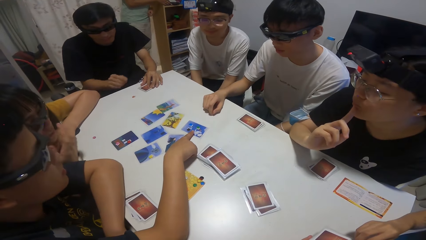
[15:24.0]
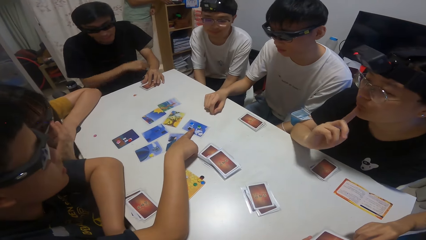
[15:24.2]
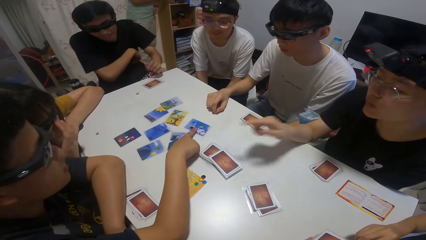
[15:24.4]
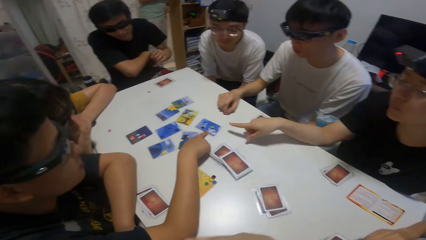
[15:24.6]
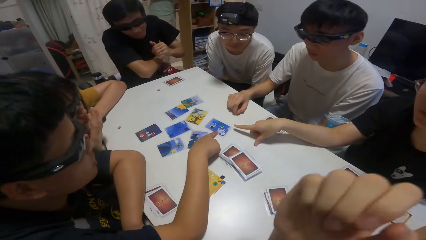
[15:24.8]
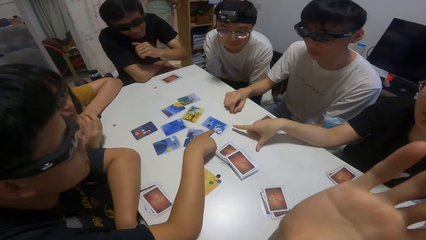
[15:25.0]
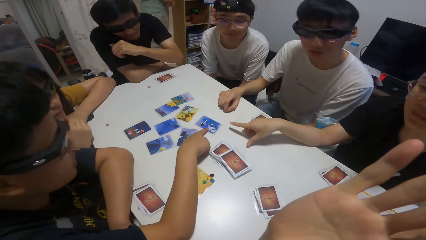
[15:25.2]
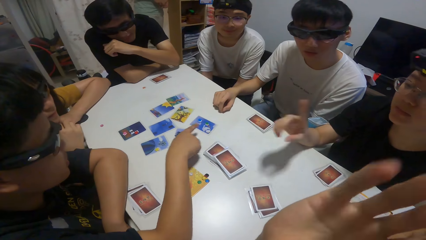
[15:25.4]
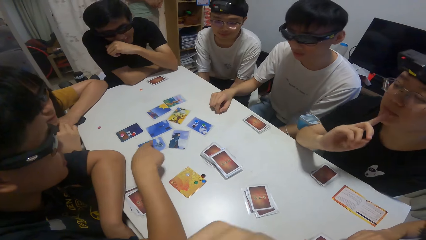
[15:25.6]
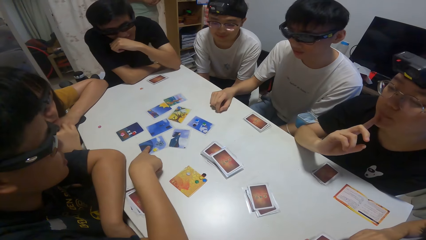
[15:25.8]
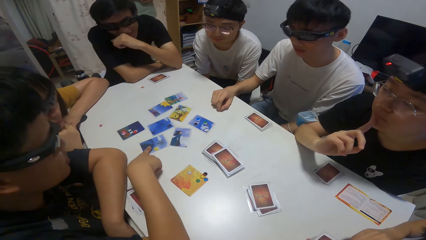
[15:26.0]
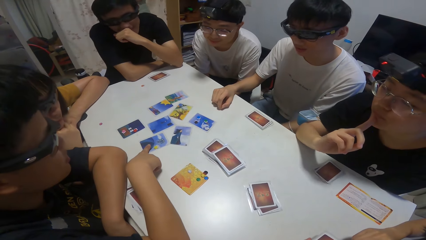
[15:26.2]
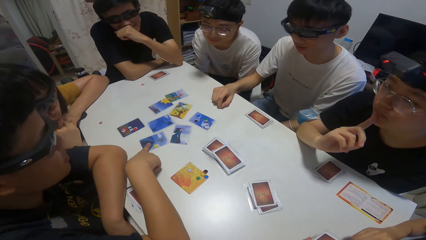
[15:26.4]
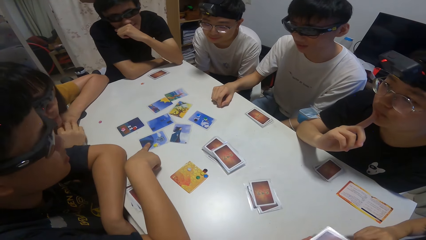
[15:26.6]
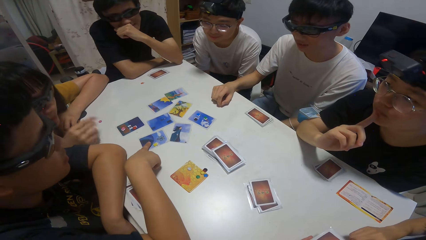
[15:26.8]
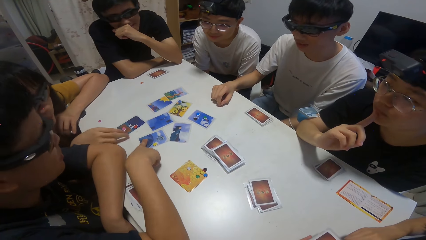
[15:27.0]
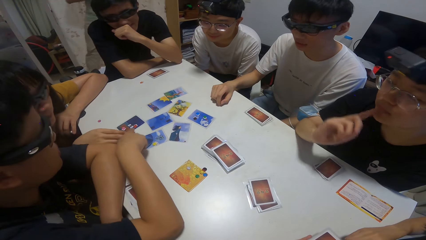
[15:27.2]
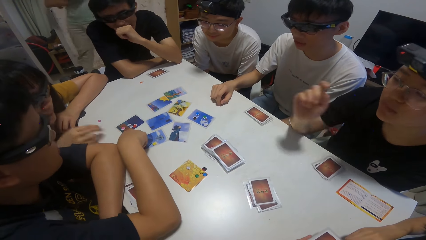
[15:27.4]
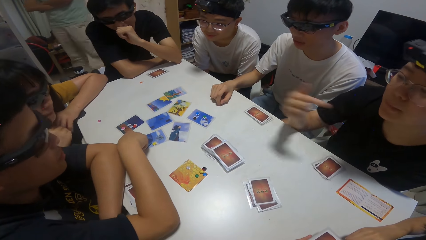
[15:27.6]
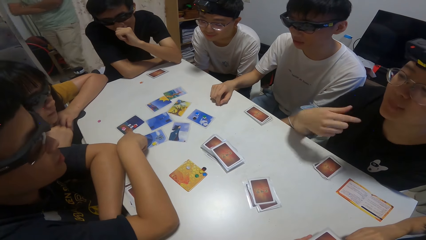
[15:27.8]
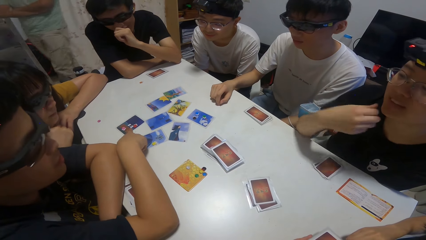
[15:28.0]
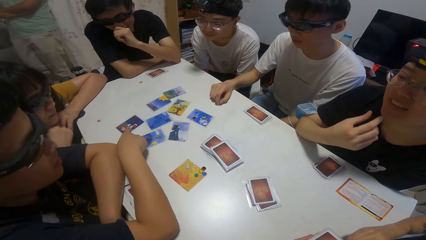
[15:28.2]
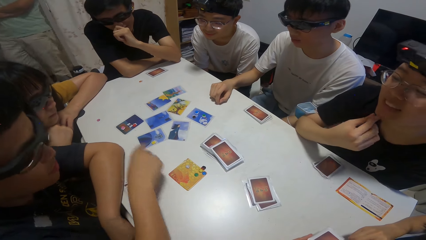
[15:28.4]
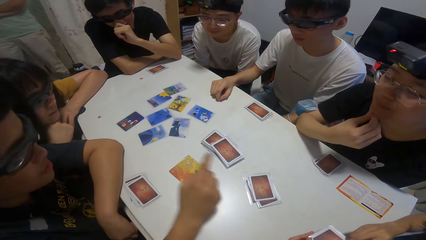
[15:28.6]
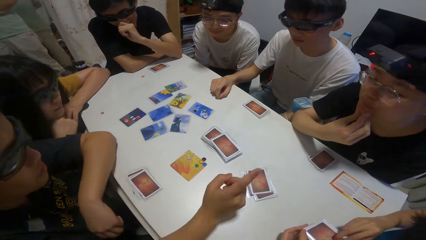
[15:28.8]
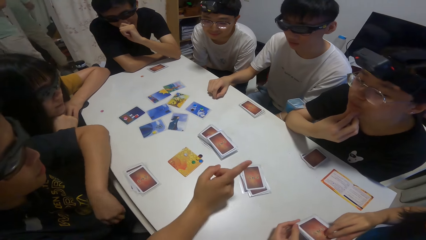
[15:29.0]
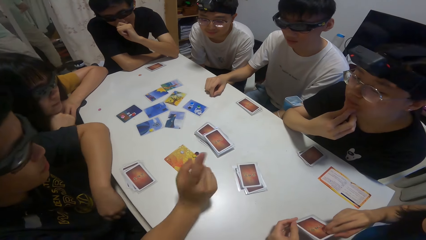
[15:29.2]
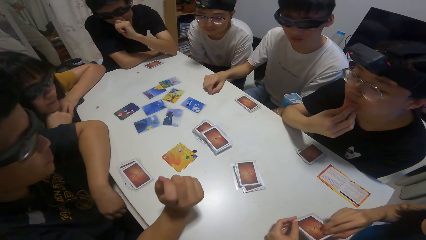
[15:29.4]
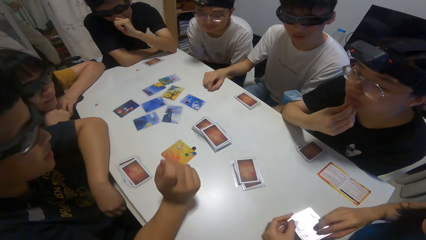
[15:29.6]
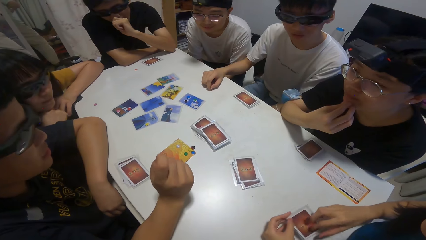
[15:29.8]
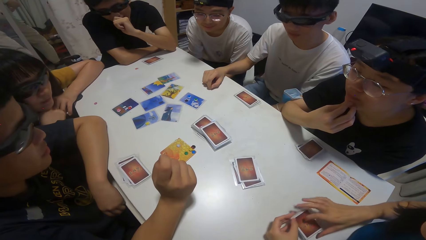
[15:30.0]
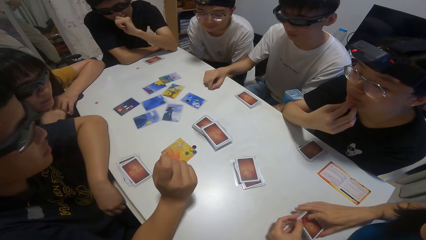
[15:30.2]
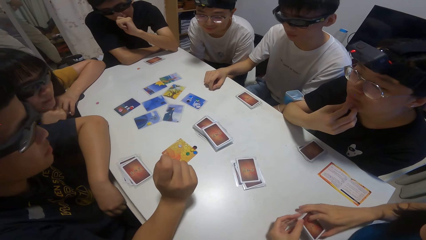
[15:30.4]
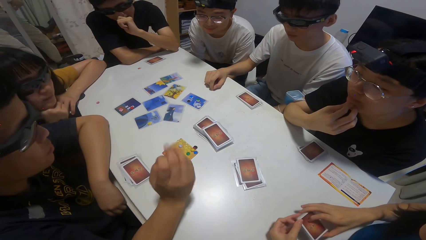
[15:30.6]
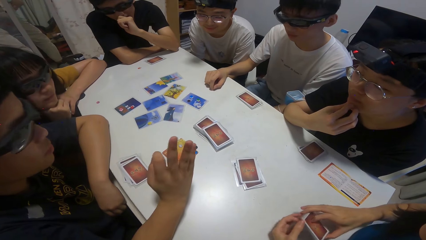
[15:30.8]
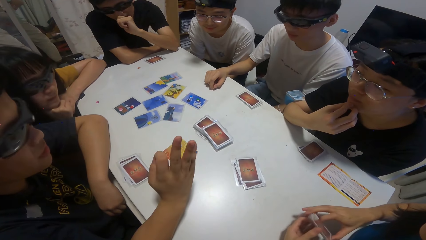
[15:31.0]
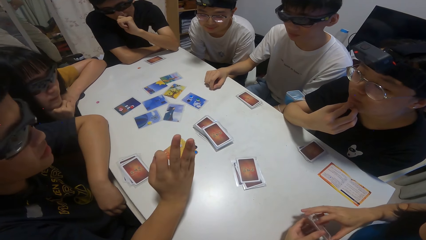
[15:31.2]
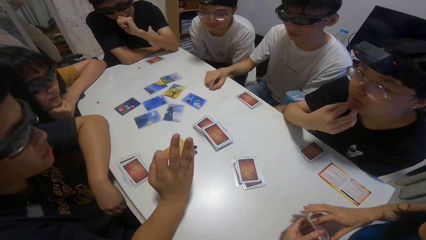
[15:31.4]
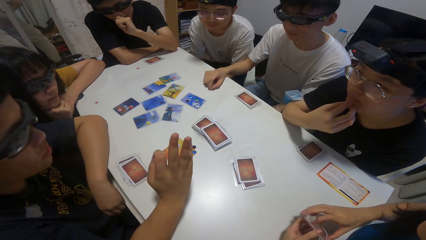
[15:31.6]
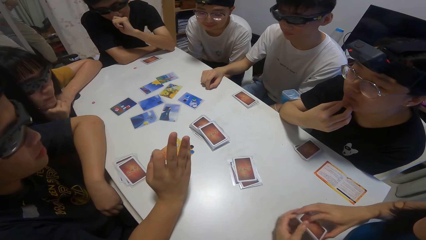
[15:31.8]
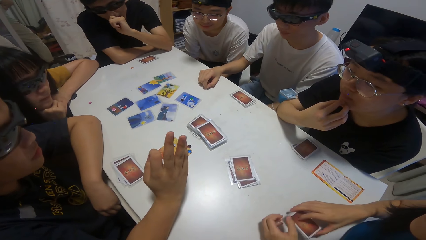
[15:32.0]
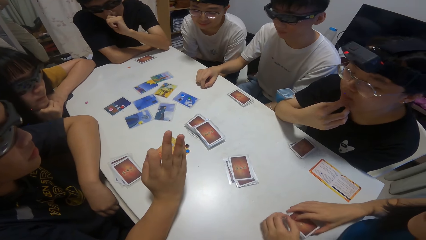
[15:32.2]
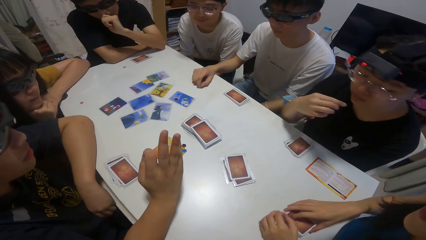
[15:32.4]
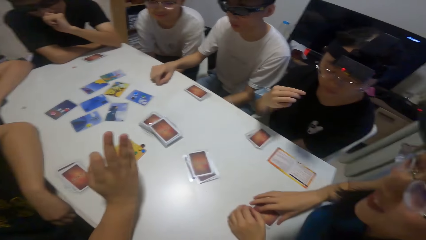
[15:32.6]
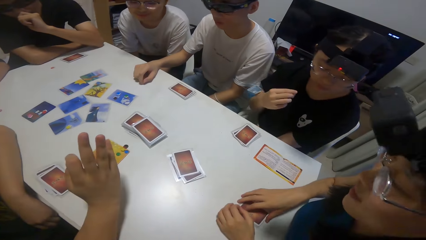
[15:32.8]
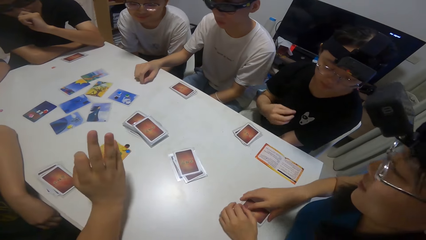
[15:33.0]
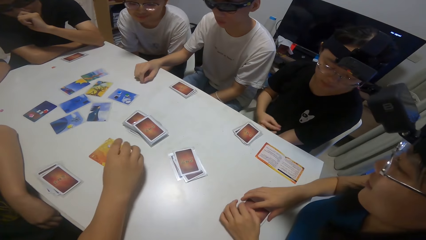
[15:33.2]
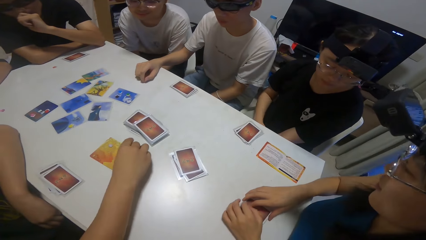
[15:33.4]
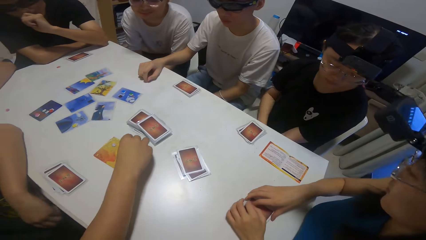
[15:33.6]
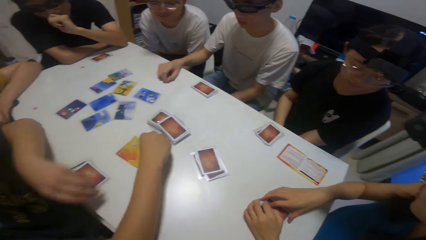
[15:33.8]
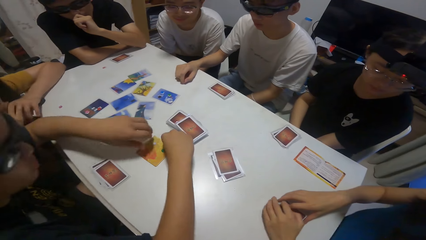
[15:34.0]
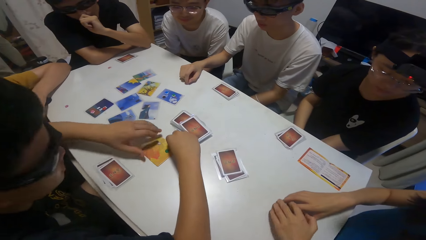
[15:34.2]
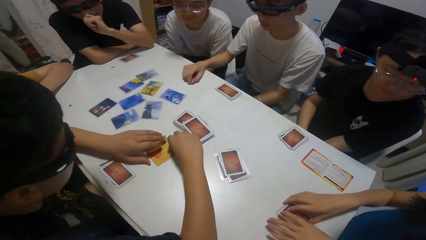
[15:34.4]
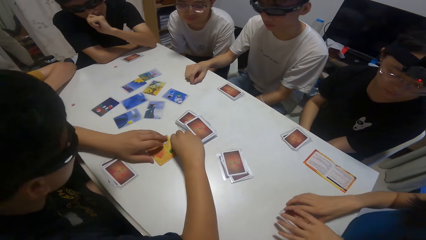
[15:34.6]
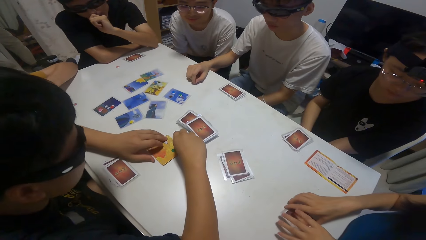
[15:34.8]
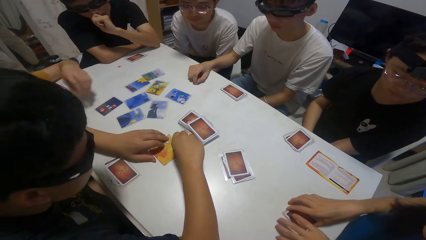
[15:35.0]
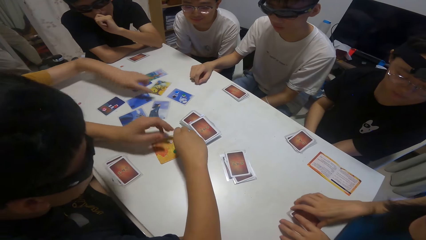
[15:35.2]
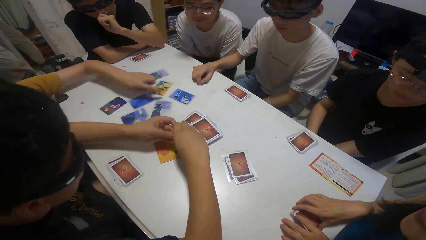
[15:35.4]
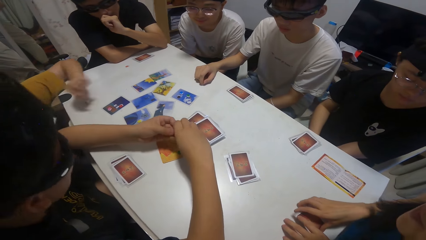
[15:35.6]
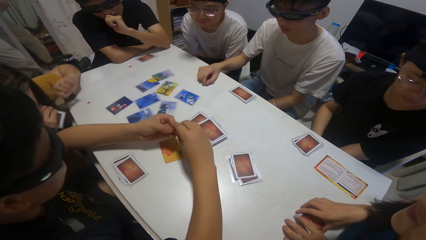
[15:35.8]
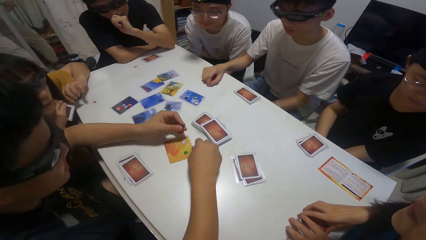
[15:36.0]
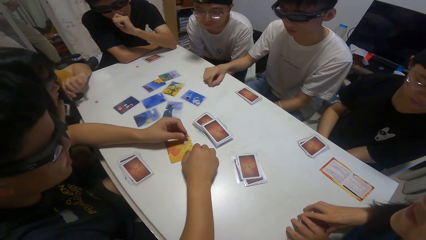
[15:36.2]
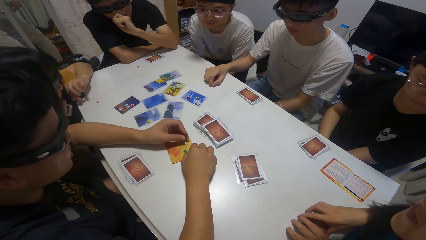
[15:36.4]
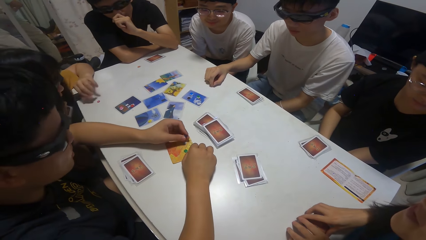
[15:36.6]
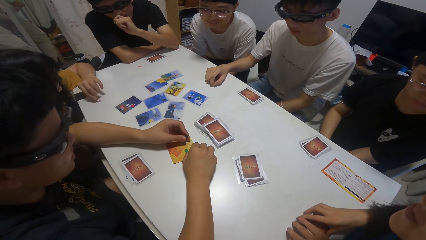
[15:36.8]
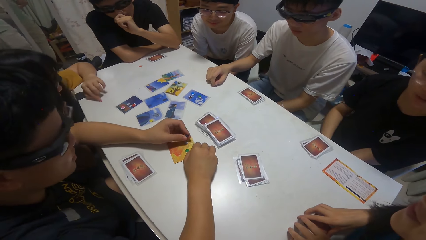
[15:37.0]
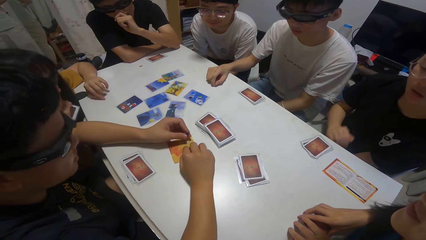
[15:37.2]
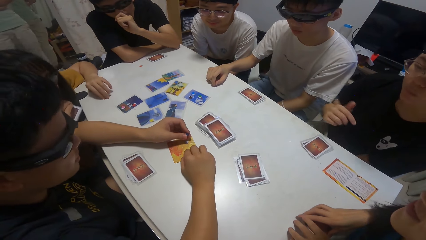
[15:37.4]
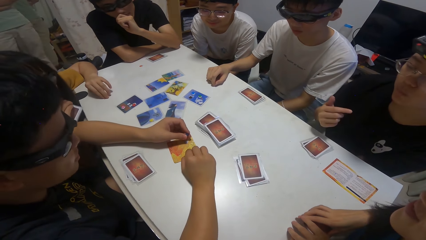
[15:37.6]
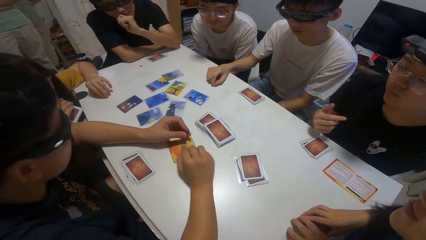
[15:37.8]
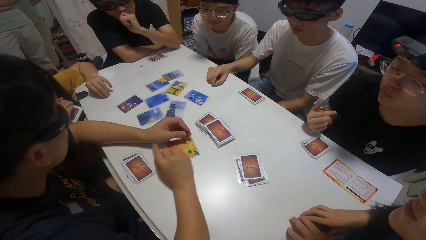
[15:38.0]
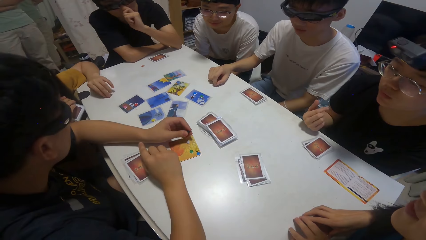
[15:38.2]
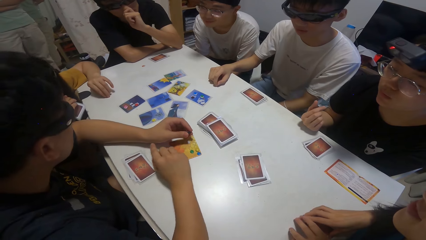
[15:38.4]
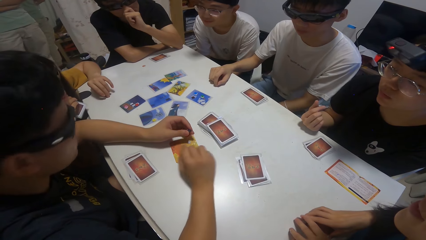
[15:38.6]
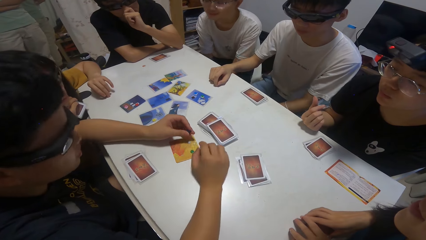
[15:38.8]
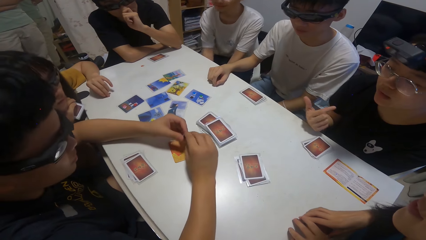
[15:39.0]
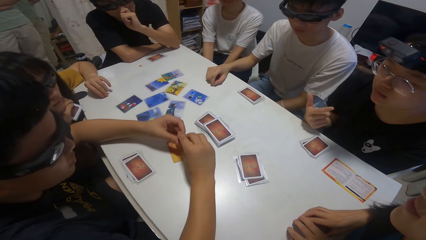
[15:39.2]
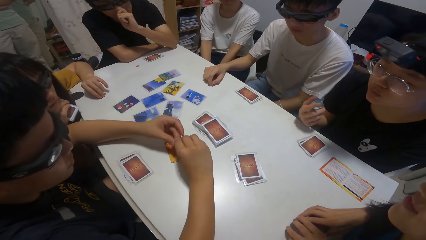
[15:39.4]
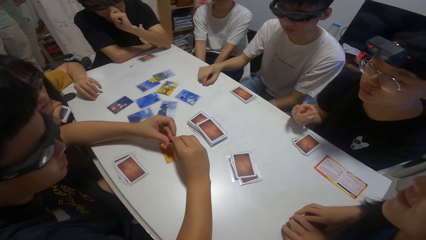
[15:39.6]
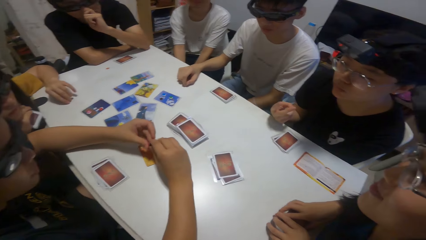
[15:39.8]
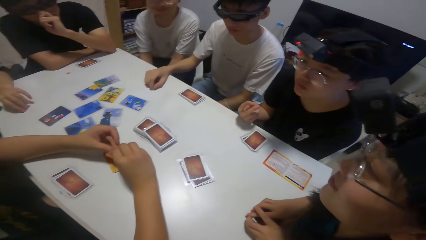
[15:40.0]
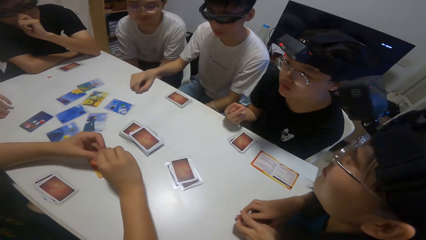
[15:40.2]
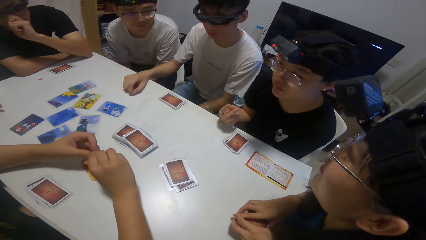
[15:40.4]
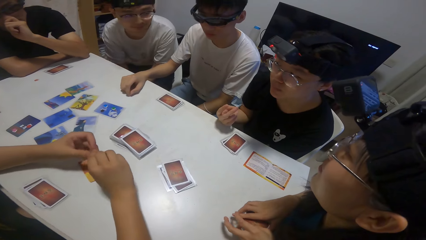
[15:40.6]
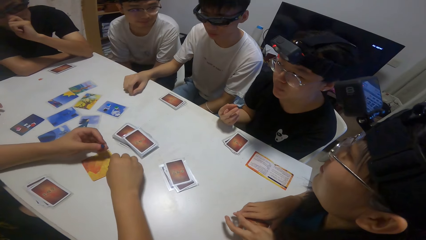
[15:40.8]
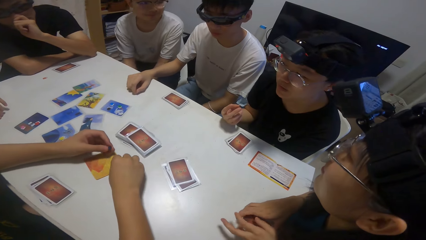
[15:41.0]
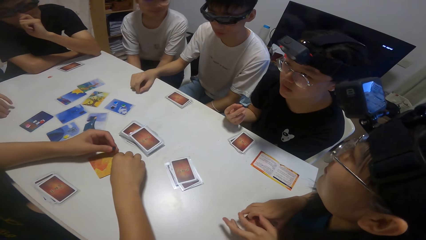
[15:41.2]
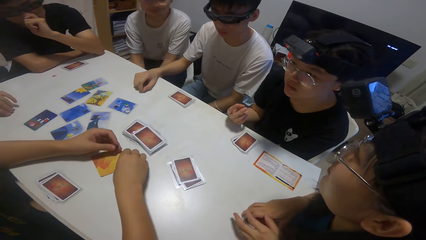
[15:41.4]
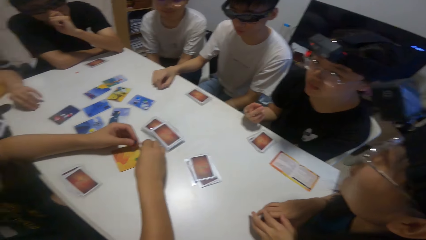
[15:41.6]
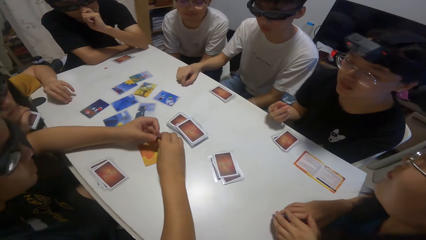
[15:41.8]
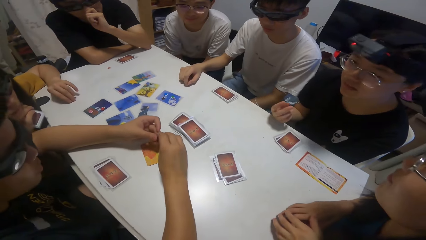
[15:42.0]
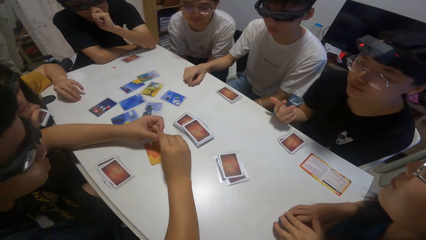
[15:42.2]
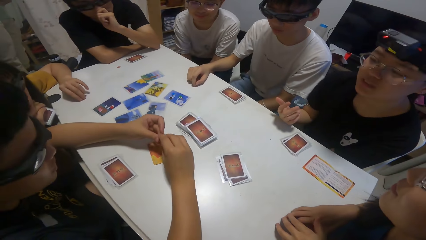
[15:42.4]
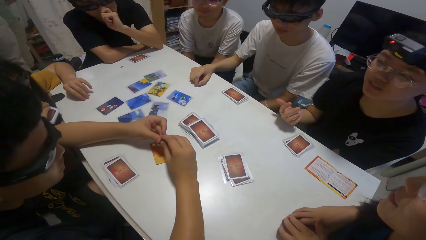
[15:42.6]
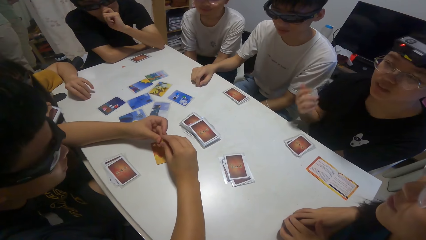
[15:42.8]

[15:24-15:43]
A person moves a hand on the table. A boy arranges the paper on the card on the table. The person shuffles cards on the table.
